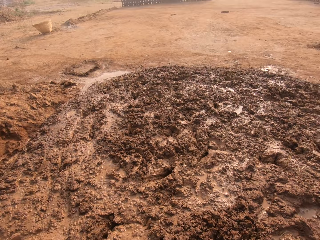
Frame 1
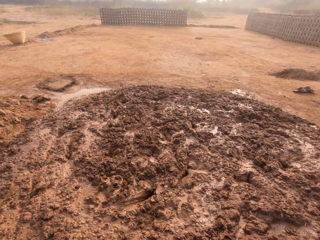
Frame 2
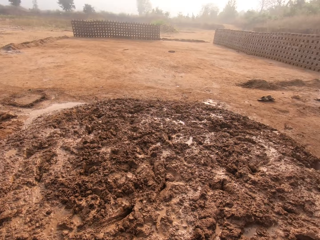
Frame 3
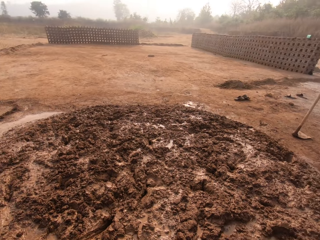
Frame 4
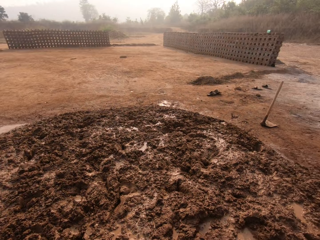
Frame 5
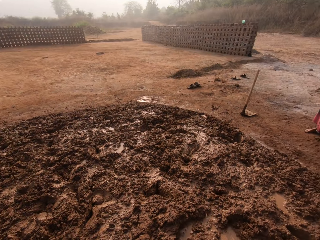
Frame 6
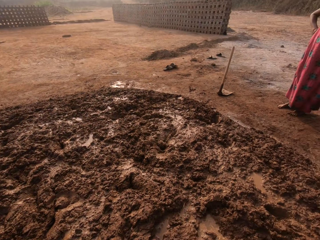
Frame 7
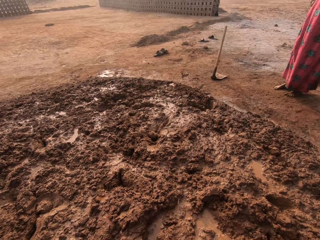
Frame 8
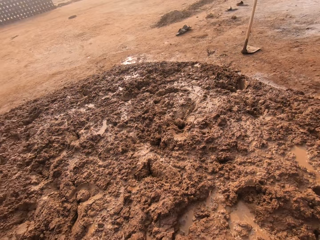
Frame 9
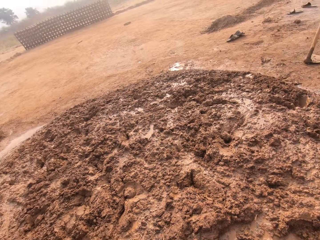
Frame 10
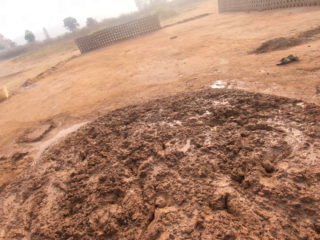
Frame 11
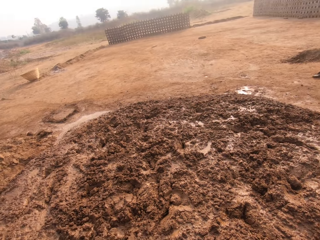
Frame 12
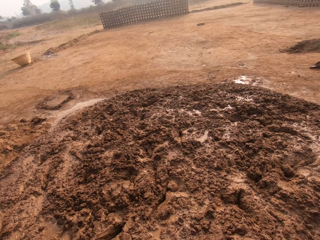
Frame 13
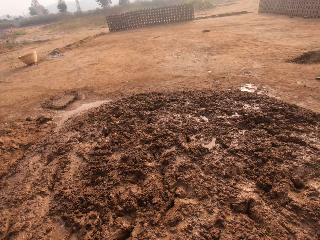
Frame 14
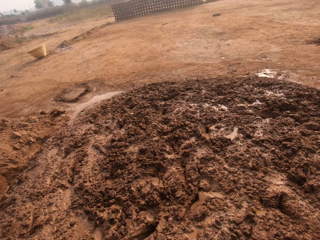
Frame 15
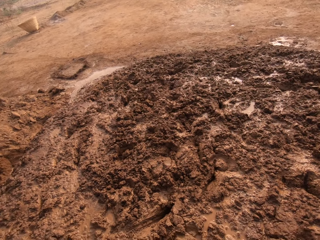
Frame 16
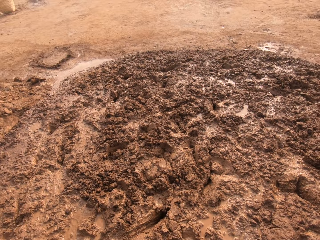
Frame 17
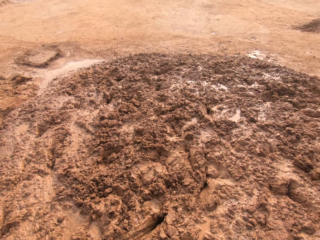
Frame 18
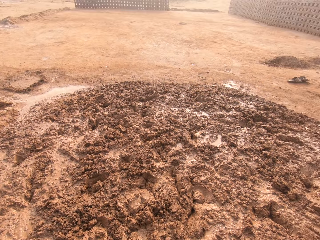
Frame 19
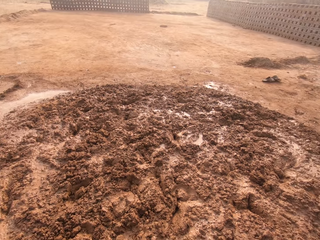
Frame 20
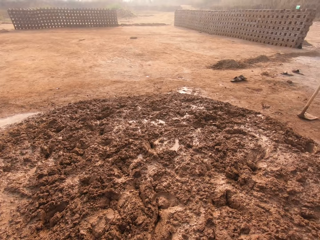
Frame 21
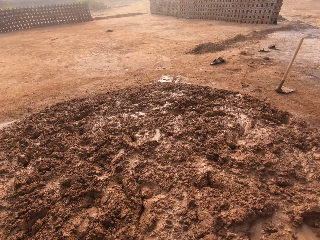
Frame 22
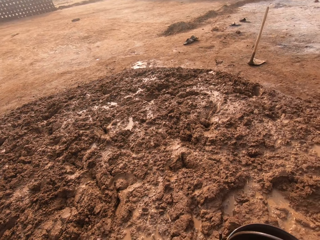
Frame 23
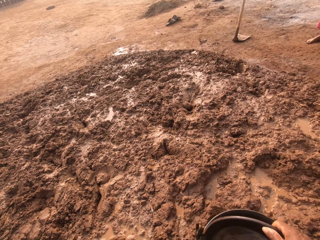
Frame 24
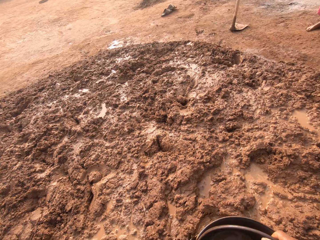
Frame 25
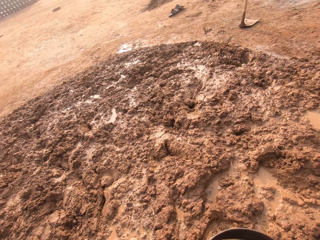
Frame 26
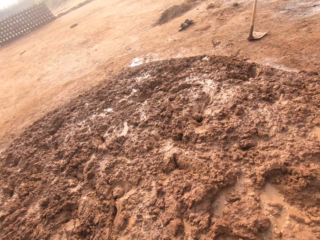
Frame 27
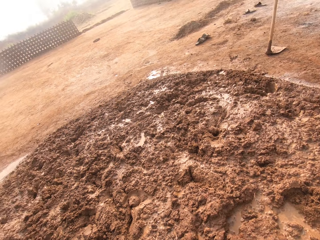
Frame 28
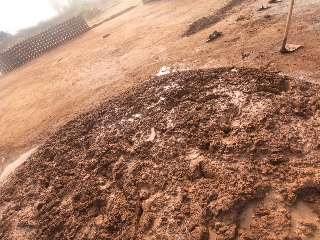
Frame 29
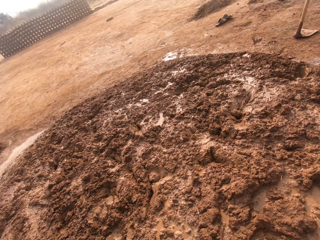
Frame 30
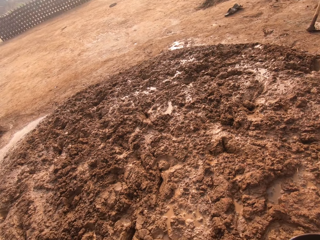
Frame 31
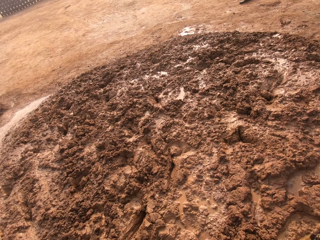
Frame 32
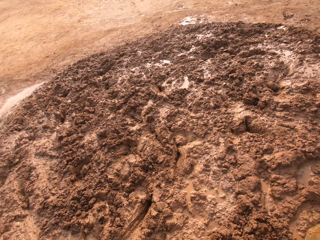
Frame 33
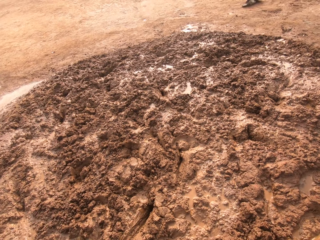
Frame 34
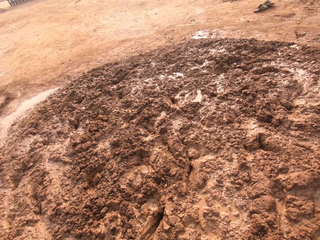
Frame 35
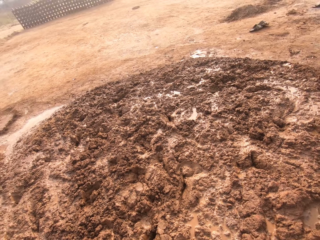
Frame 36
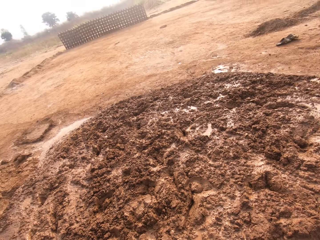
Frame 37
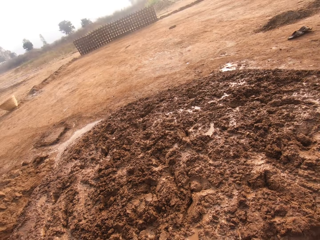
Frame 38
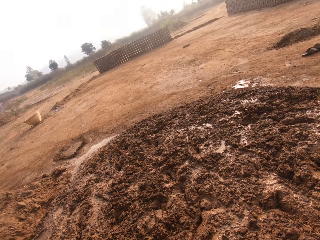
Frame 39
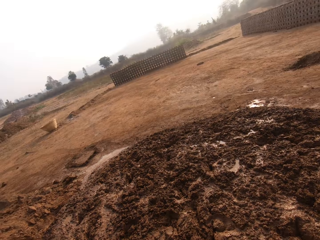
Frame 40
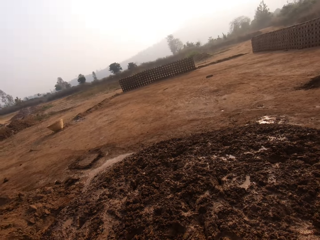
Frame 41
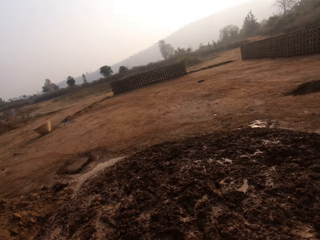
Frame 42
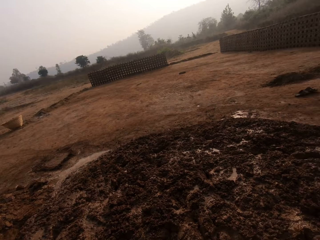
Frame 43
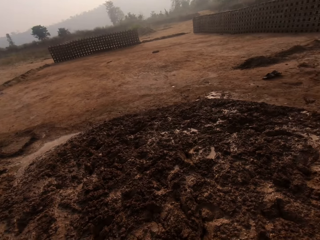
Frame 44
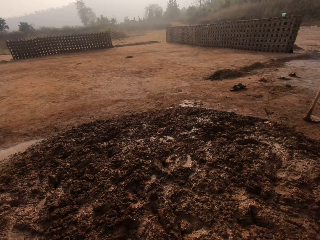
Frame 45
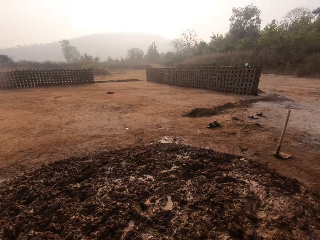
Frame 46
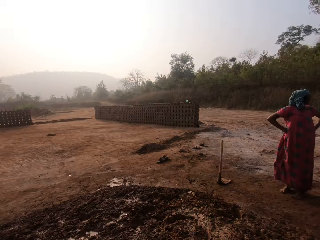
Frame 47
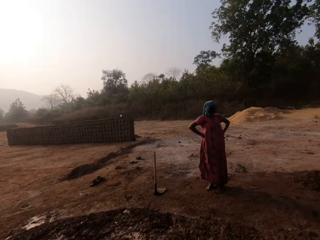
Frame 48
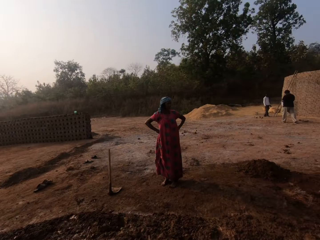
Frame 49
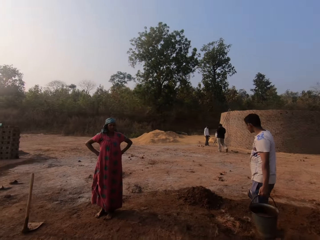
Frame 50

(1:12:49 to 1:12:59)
The camera wearer looks around.

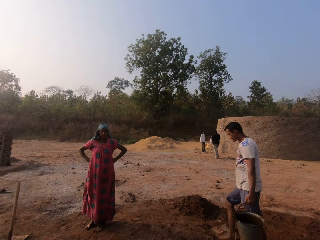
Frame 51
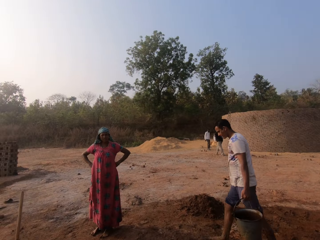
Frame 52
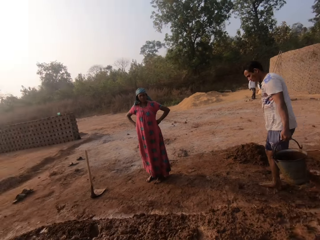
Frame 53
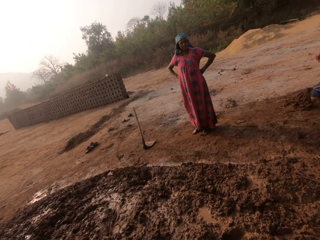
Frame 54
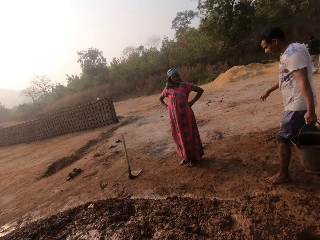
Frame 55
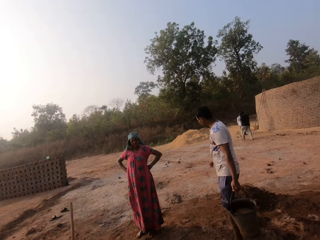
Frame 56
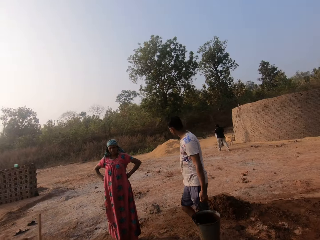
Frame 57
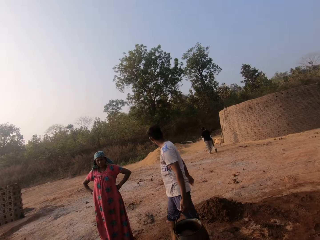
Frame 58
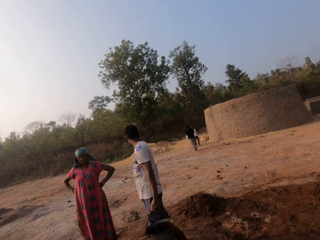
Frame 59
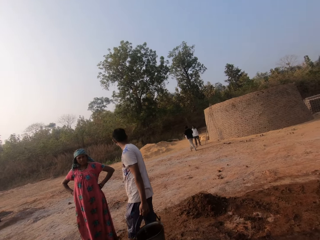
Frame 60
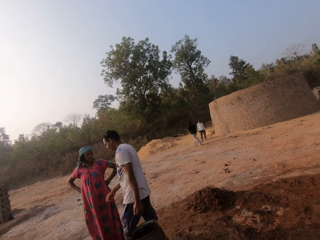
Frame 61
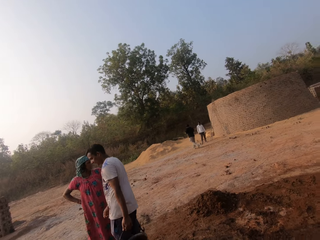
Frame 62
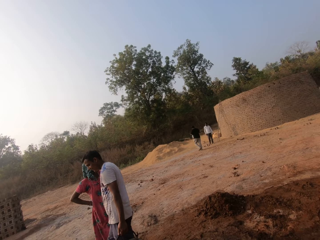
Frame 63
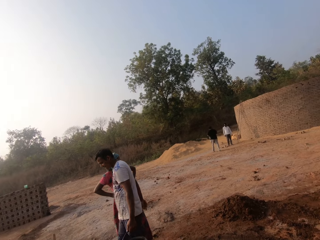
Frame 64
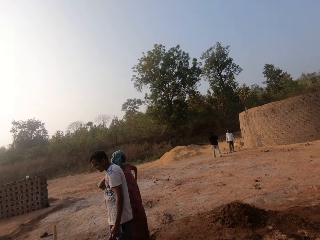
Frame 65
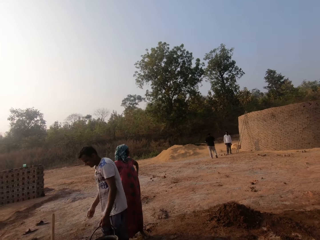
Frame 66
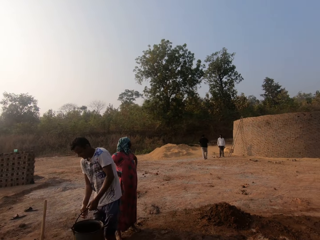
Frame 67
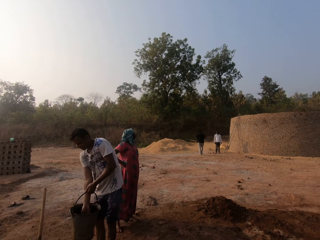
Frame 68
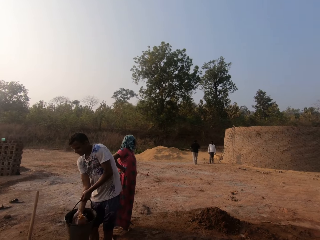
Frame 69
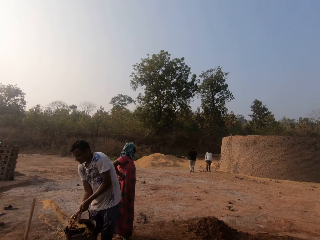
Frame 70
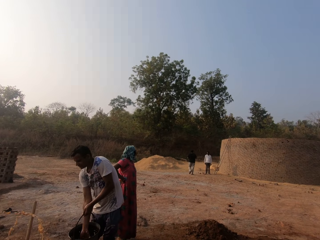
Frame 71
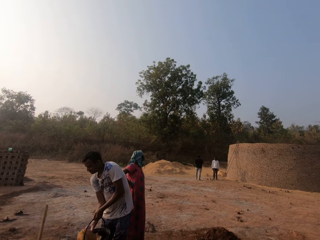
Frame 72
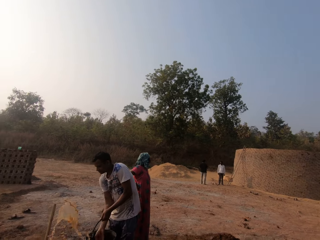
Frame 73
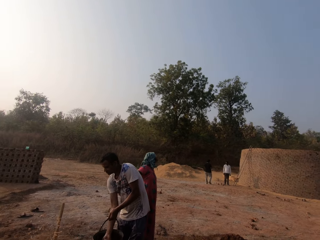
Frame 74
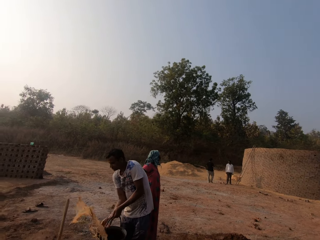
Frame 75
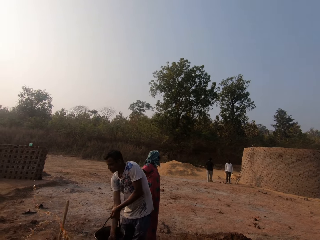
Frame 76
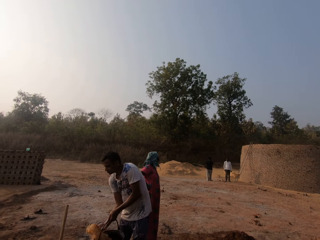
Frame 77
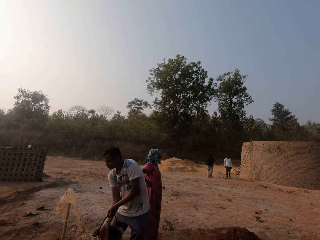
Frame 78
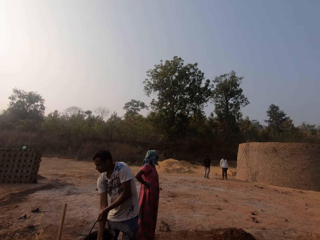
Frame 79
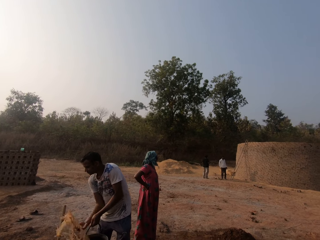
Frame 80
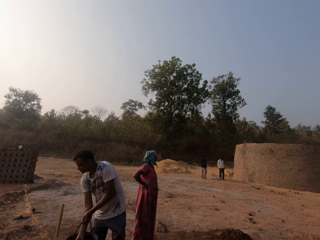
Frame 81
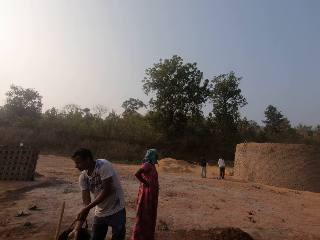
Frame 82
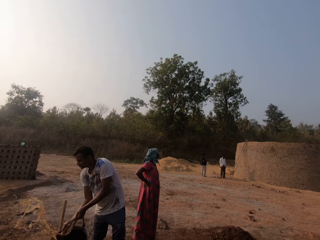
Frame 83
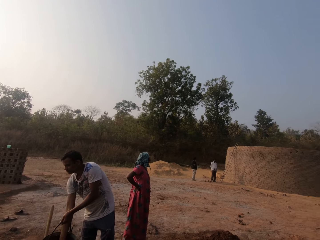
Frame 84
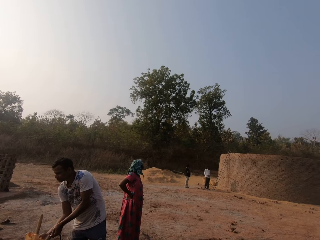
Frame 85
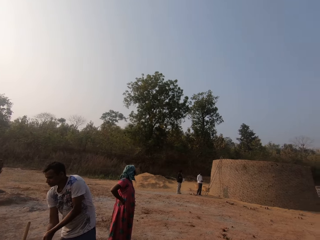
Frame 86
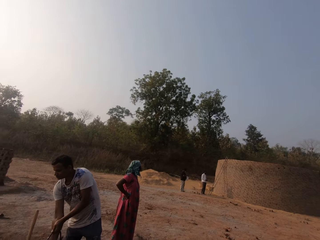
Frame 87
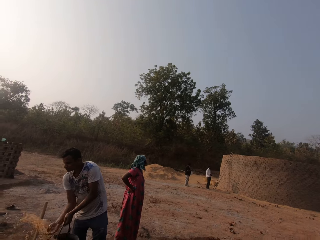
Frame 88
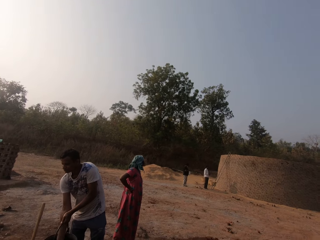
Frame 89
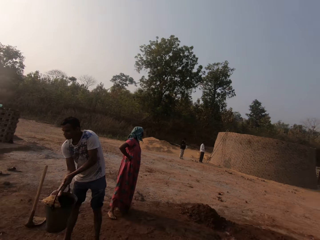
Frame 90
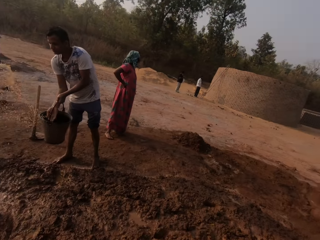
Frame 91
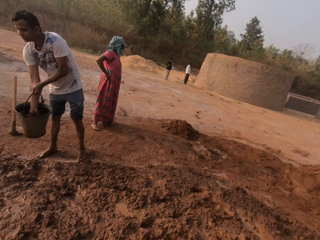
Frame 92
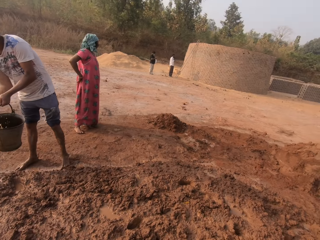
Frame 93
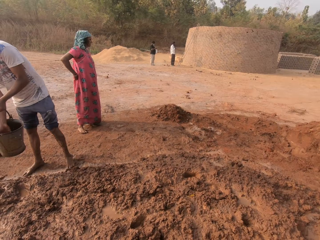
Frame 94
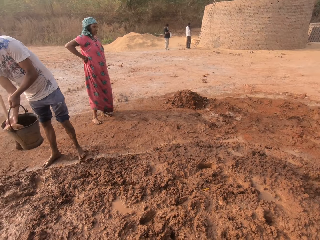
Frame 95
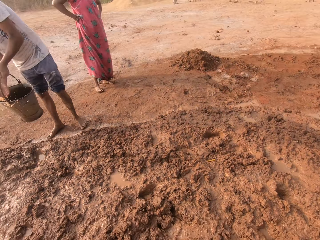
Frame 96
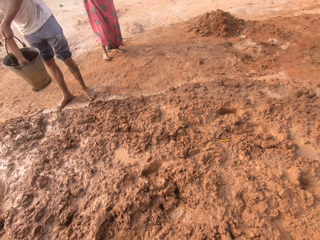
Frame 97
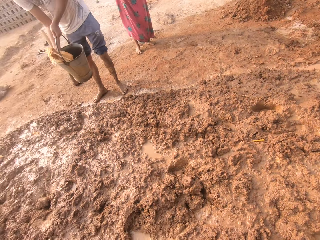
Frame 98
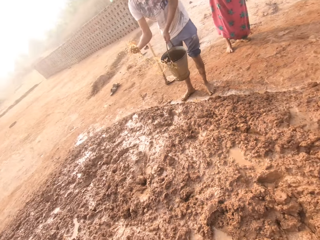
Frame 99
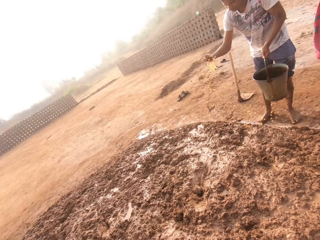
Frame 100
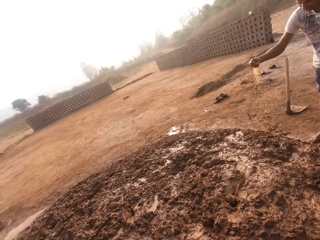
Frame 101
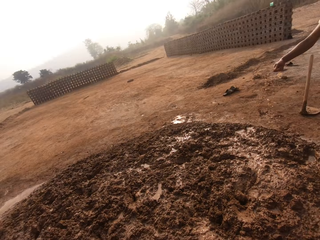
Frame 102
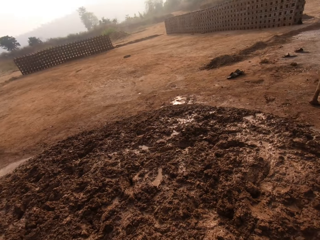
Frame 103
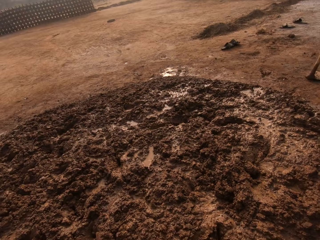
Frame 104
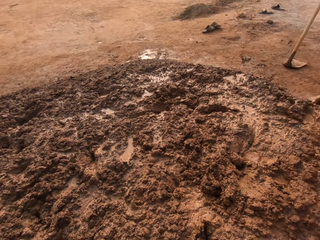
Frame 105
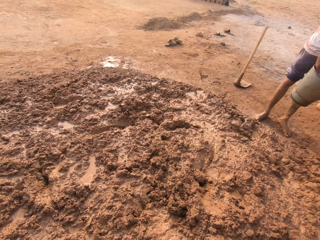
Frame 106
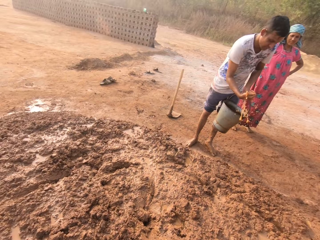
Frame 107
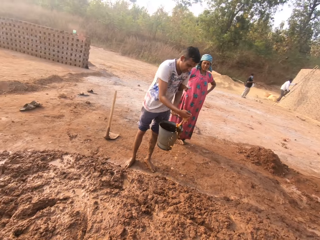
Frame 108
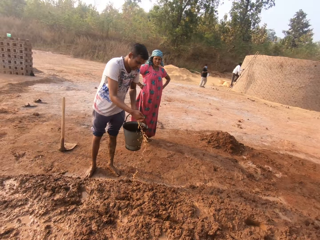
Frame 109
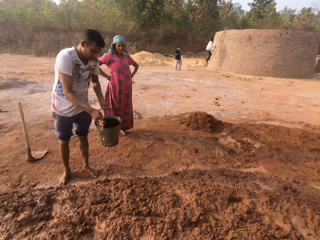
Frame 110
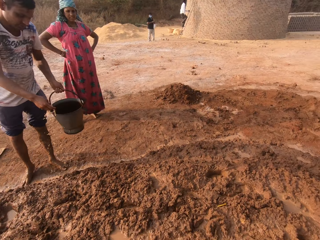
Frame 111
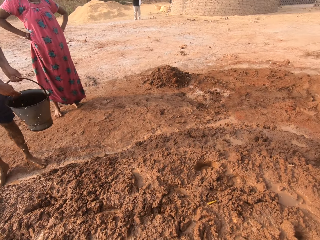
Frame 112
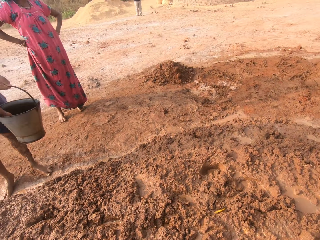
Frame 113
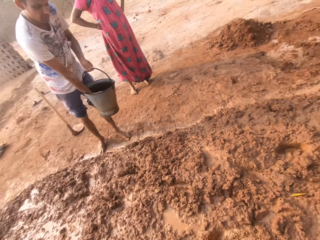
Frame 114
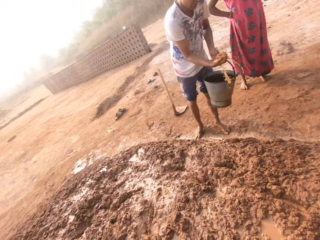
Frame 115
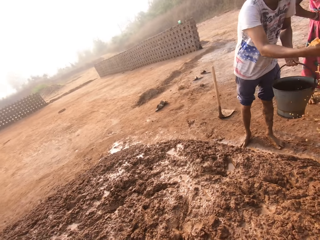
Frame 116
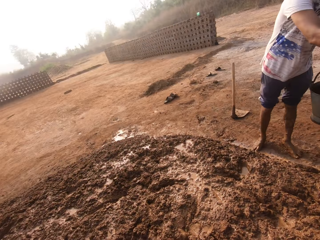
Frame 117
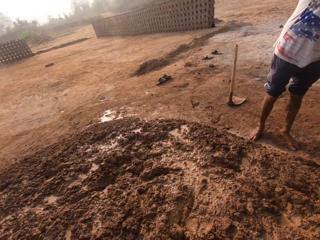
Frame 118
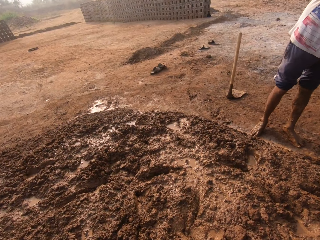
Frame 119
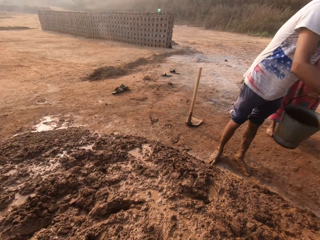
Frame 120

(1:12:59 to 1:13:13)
A man walks around the heap of soil. The man pours water out of the bucket in his left hand on the heap of soil with his right hand. Another man climbs a ladder with both hands.
